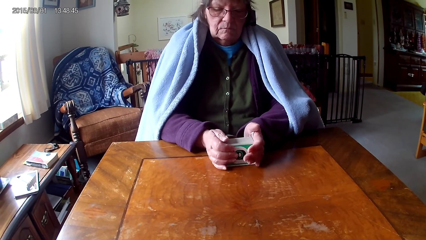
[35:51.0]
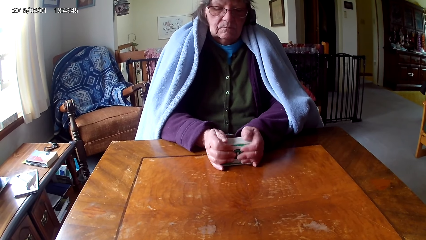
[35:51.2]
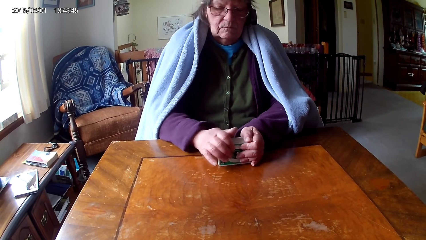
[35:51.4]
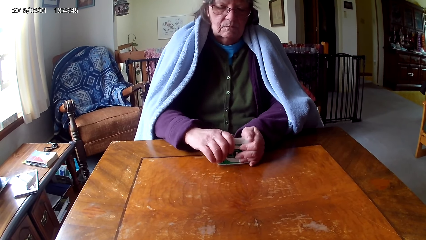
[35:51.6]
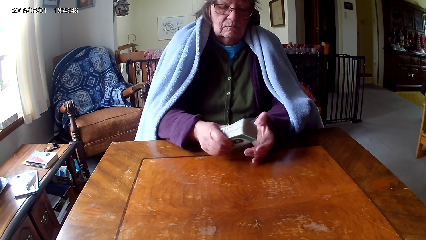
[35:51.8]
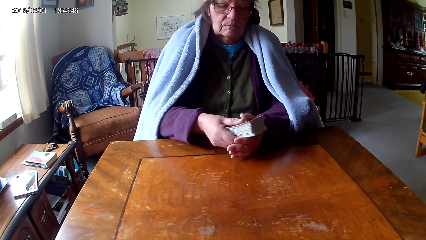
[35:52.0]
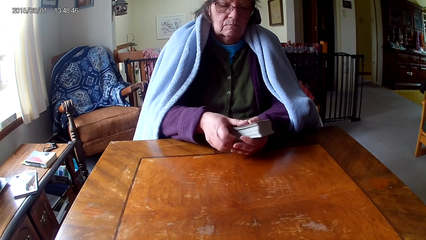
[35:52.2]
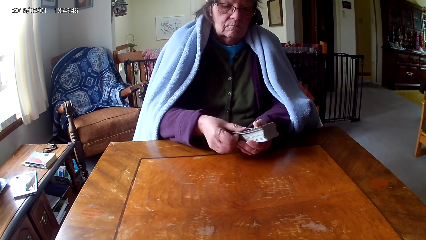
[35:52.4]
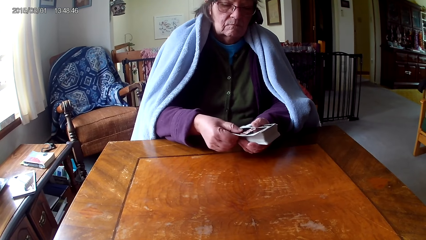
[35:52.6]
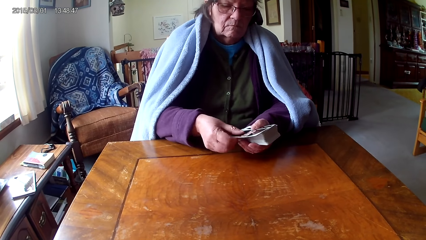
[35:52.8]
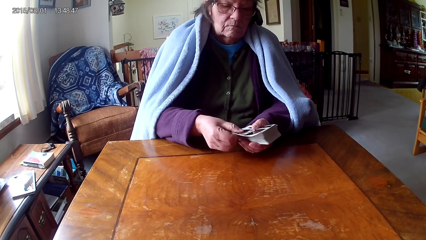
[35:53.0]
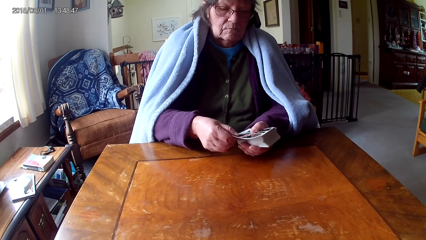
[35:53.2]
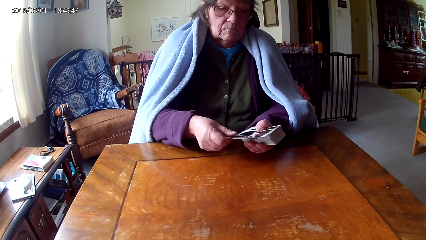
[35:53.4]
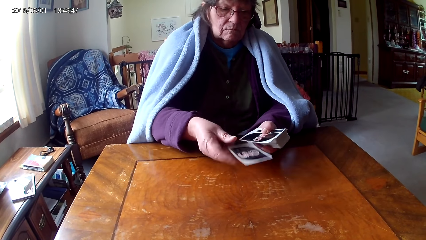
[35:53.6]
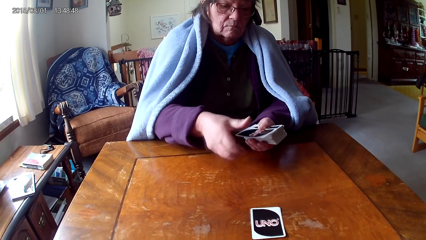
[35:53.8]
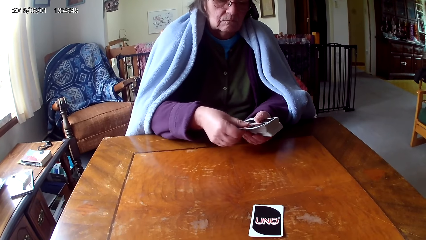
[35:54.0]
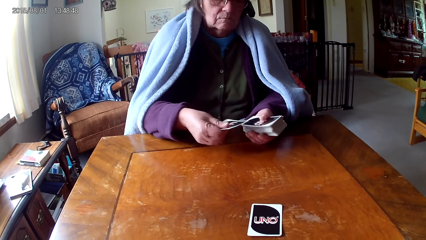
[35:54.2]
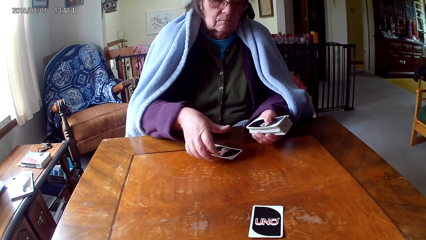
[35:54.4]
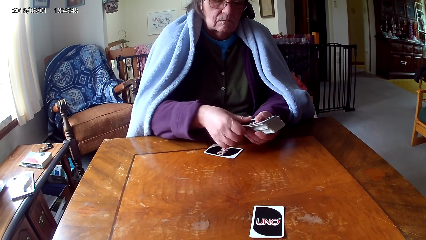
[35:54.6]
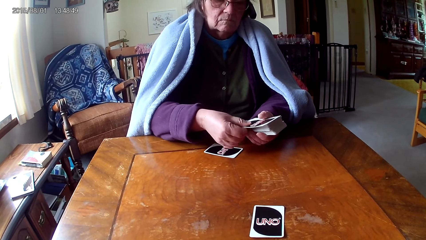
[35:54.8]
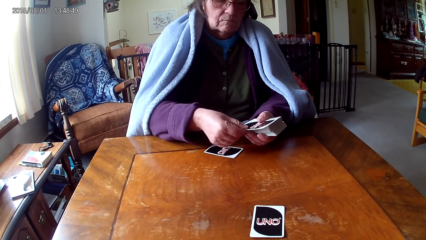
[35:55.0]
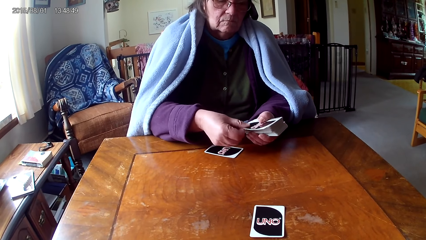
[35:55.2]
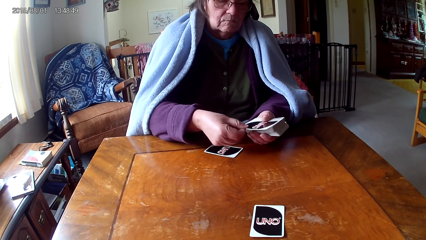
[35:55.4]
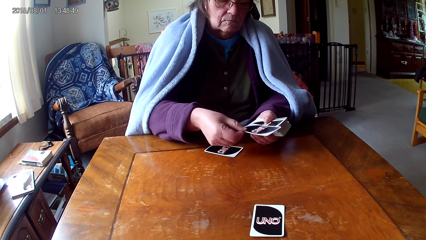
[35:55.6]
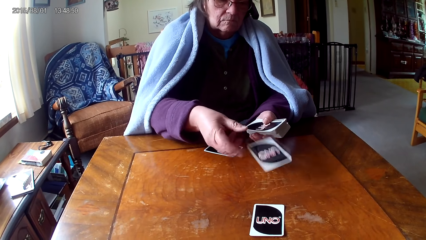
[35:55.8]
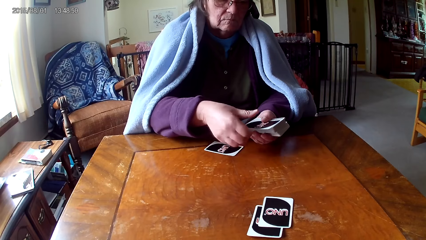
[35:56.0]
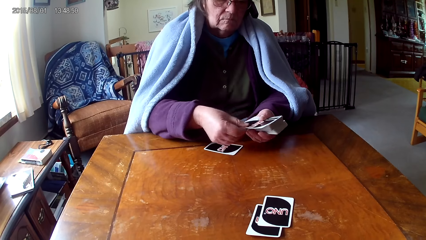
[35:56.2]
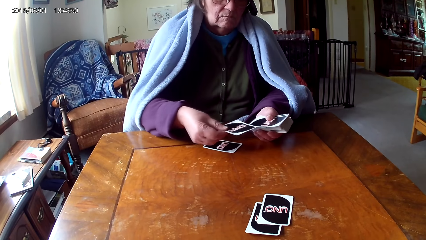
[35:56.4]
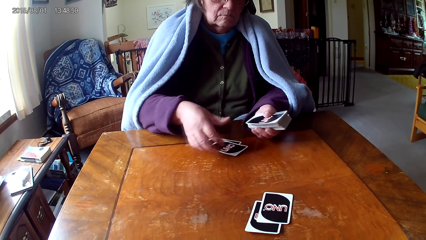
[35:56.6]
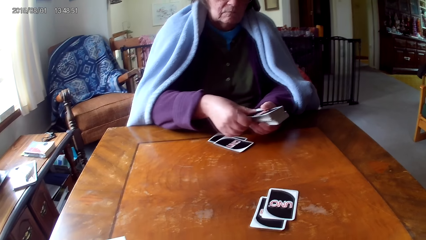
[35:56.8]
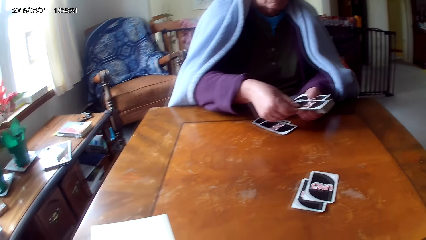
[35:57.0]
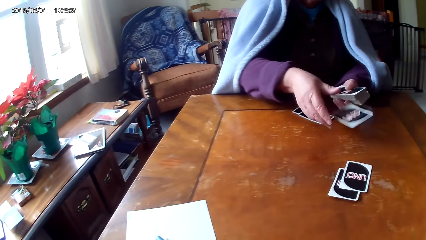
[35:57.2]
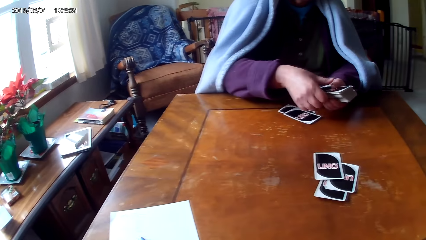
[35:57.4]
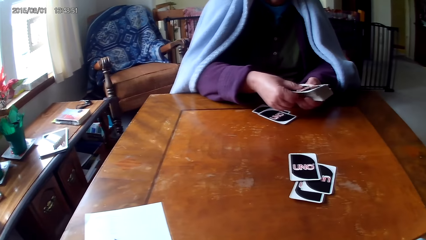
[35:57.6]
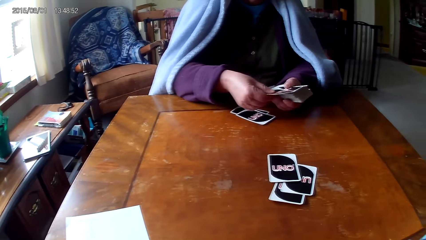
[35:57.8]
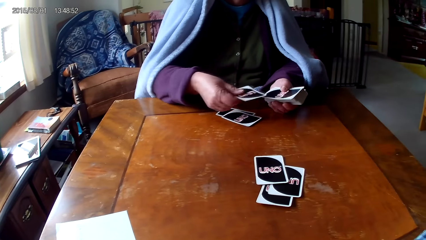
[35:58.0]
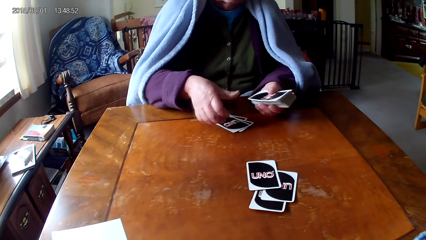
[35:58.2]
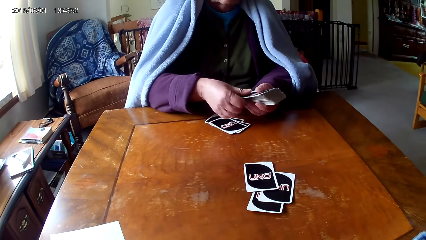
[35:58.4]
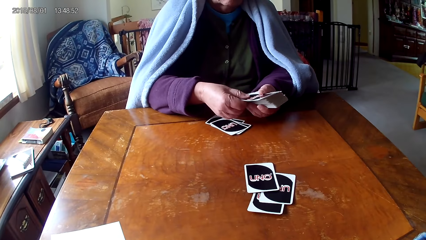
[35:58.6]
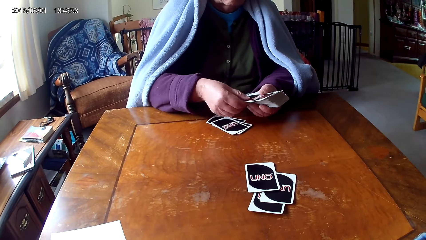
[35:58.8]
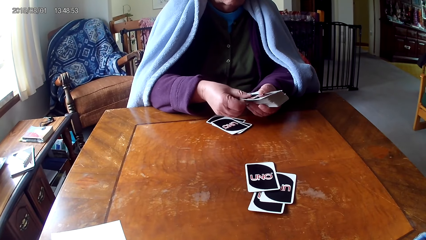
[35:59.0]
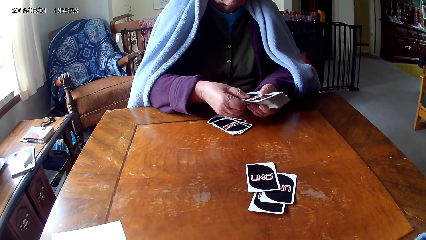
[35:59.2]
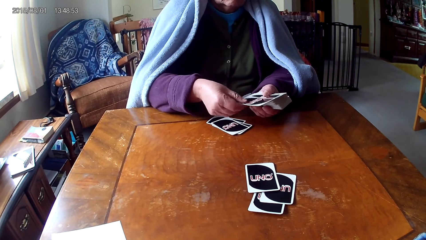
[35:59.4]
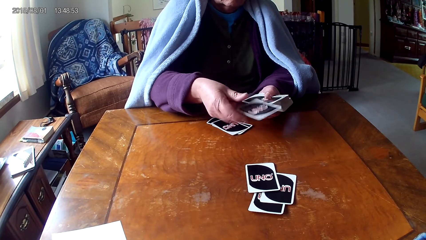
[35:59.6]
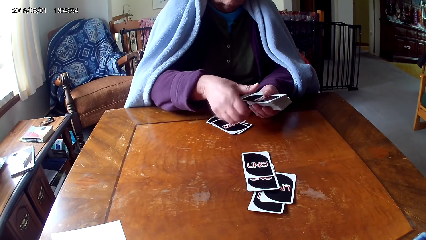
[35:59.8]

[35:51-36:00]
A woman holds cards with a hand. The woman puts down a card on a table. The woman picks a card on the other hand, puts down the card, picks a card on the other hand, puts down the card, picks a card on the other hand, puts down the card, picks a card on the other hand, puts down the card, picks a card on the other hand, puts down the card, and picks a card on the other hand.

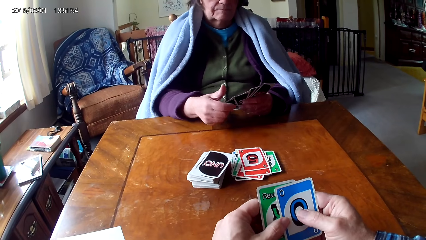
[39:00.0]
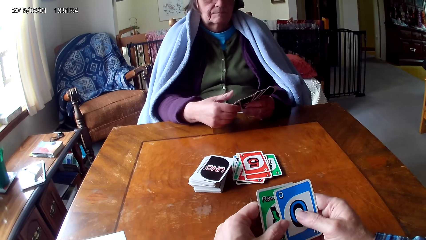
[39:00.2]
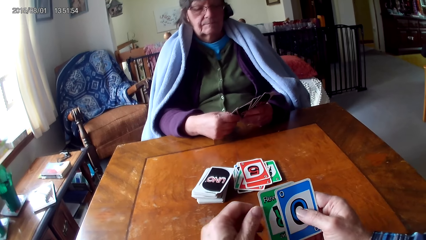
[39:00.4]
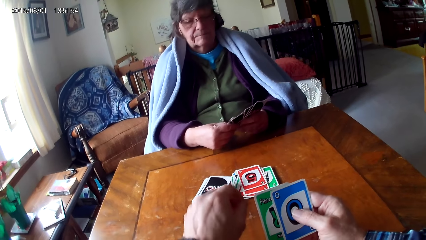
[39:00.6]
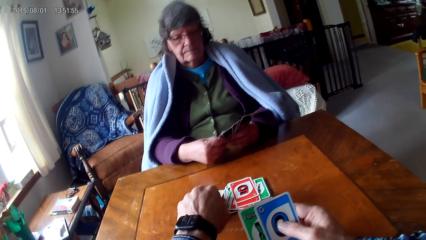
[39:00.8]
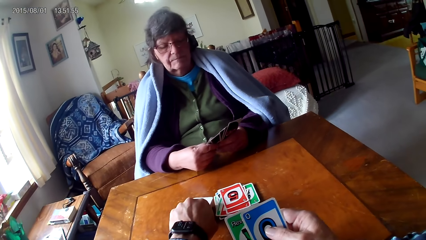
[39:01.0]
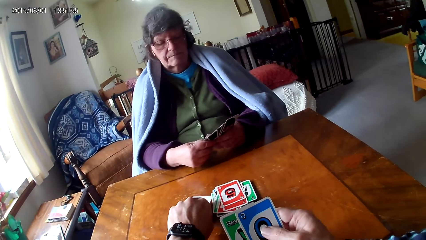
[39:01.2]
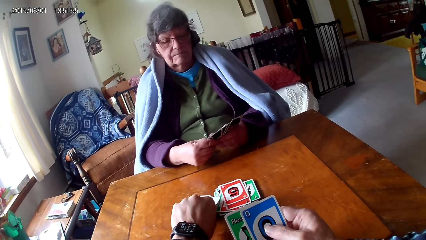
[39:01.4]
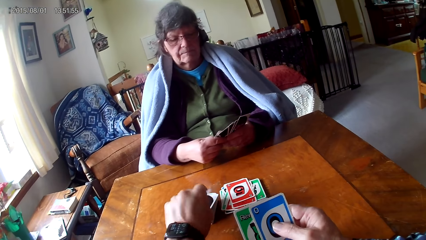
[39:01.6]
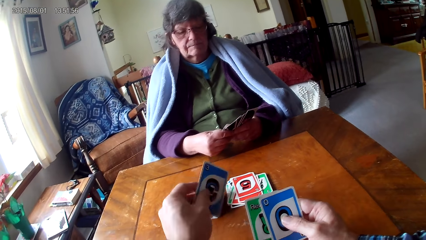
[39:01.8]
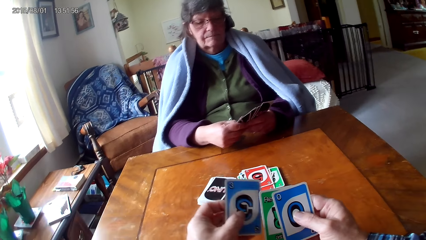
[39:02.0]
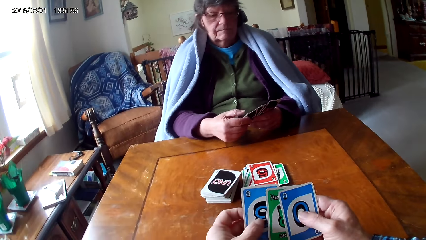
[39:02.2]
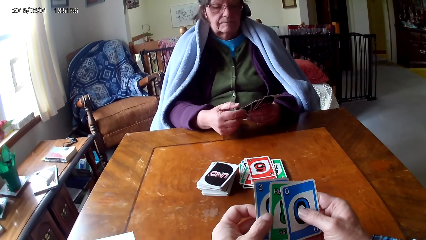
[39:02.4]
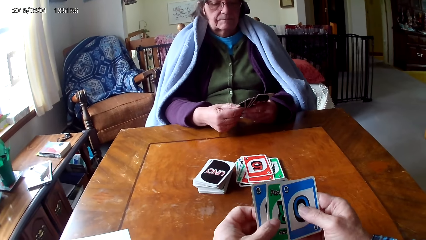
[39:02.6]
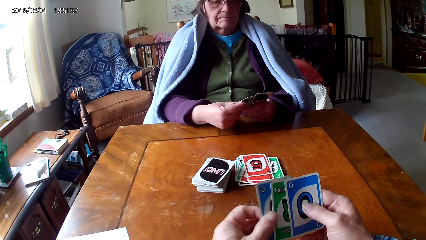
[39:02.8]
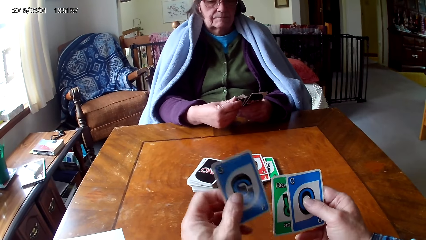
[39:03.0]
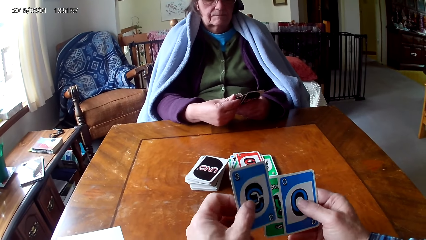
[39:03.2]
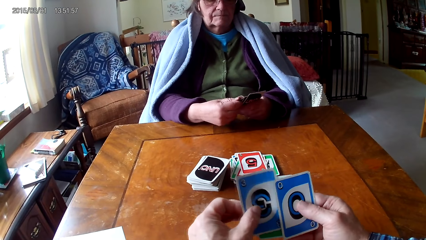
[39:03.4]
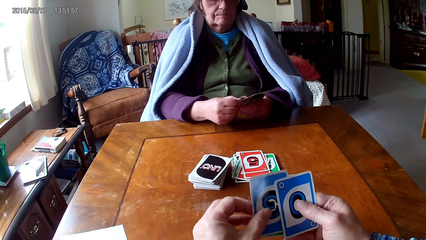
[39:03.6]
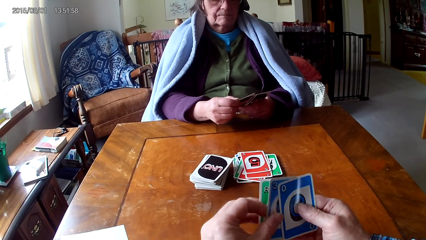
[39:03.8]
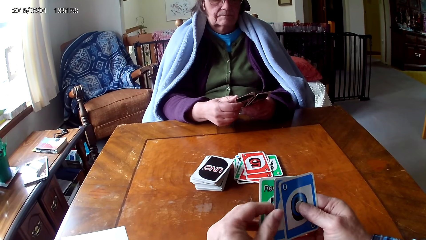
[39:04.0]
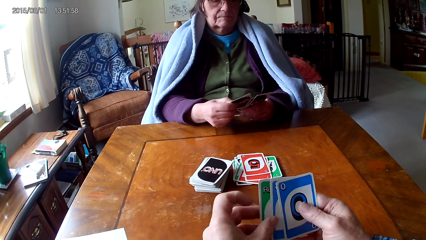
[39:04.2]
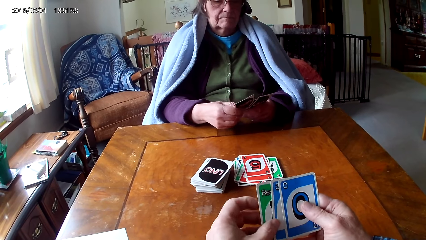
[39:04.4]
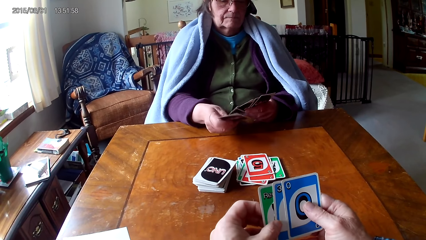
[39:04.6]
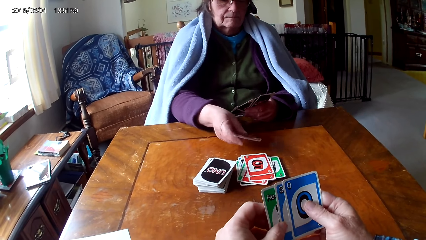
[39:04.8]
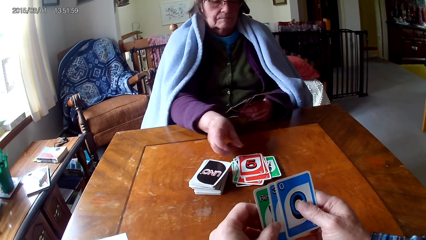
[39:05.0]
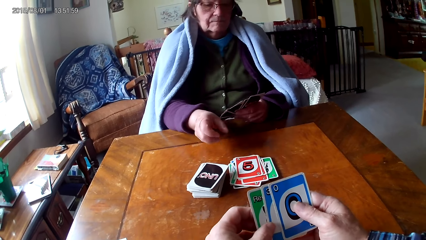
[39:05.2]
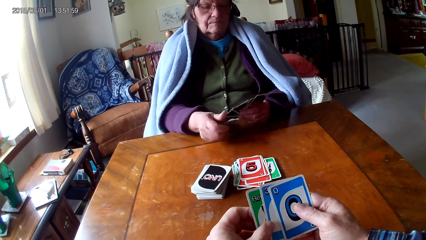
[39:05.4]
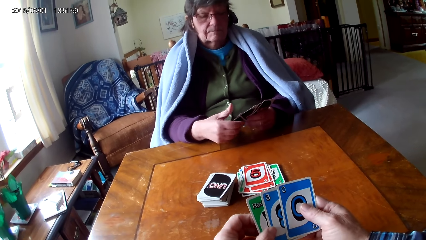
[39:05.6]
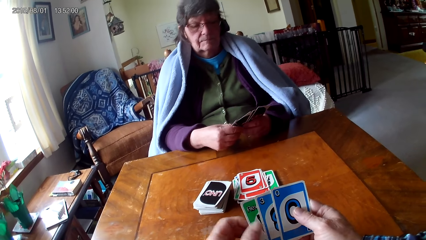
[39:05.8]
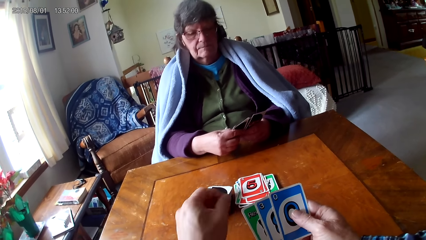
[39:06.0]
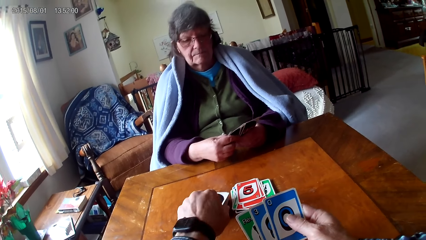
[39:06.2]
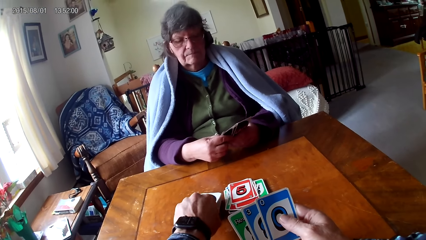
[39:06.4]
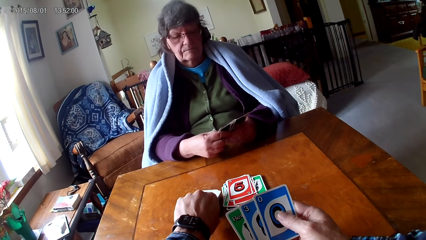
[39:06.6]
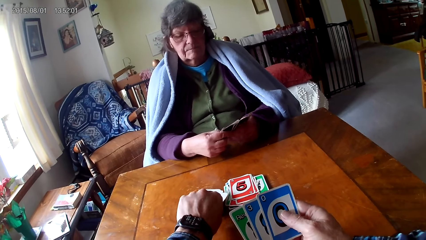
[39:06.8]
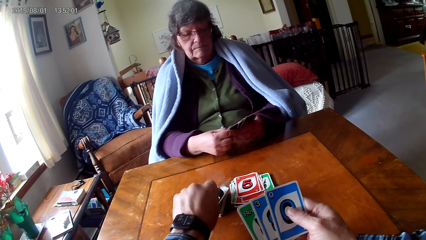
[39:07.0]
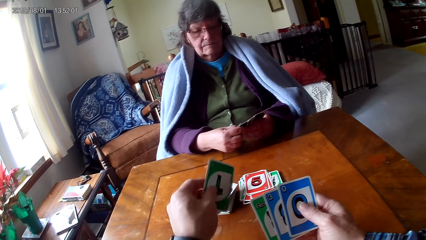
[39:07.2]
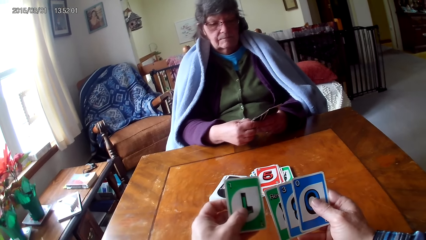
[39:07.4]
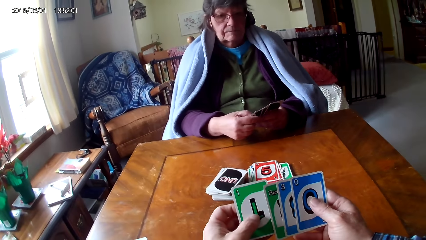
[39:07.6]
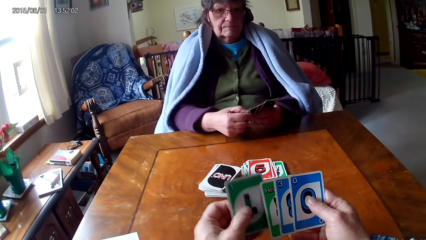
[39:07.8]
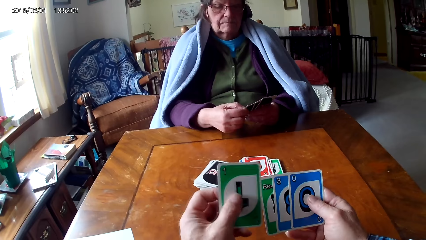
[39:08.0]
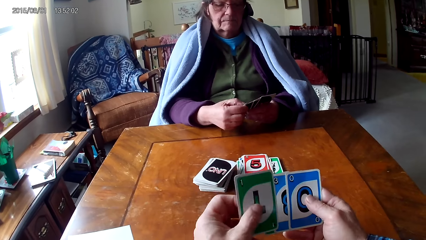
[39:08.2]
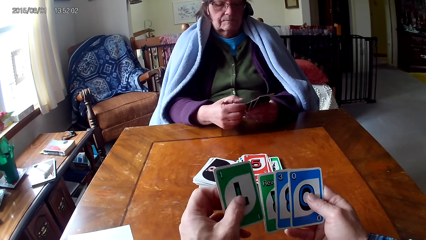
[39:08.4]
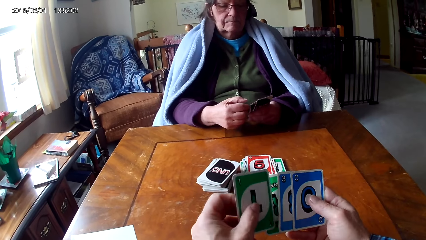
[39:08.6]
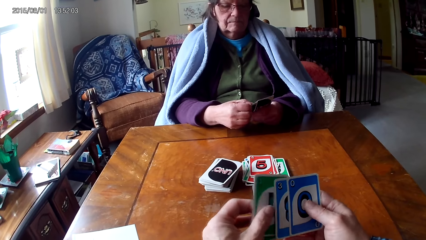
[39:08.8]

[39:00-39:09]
The camera wearer picks cards on a table. They put a card between other cards. A woman picks a card on the other hand and puts down the card. The camera wearer picks the cards on the table.
